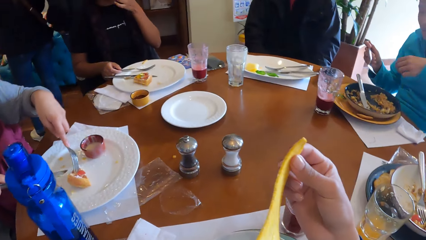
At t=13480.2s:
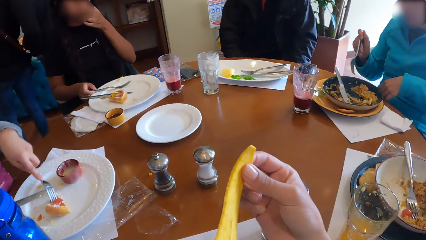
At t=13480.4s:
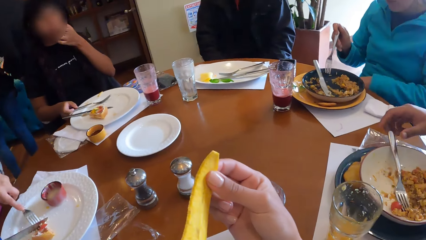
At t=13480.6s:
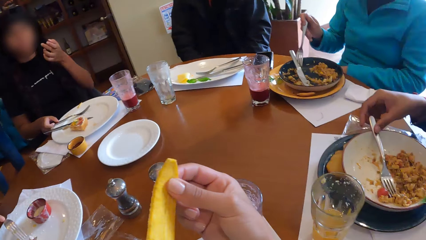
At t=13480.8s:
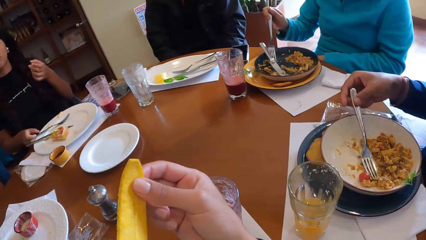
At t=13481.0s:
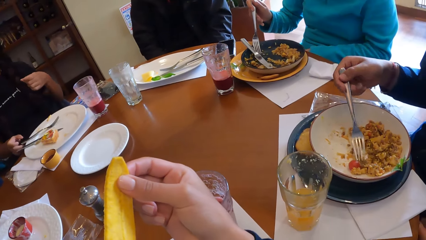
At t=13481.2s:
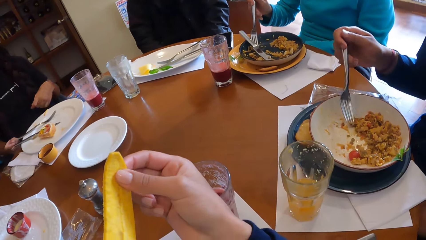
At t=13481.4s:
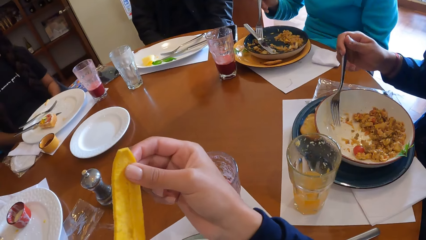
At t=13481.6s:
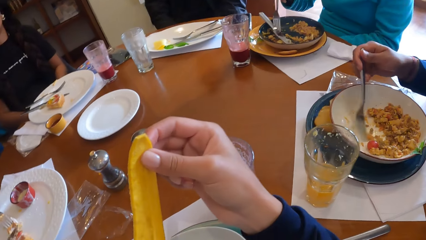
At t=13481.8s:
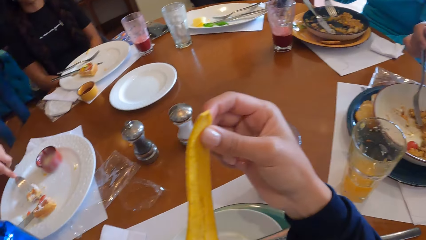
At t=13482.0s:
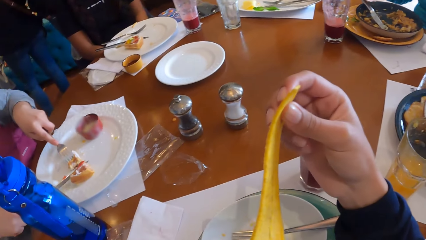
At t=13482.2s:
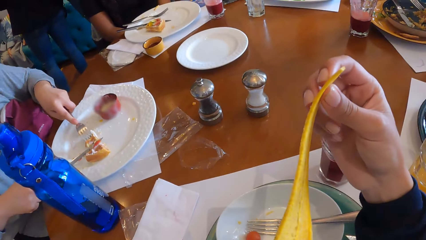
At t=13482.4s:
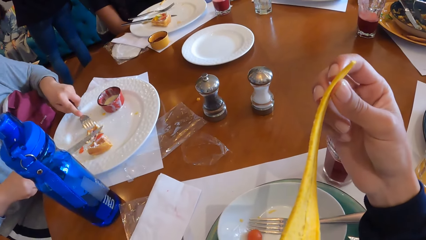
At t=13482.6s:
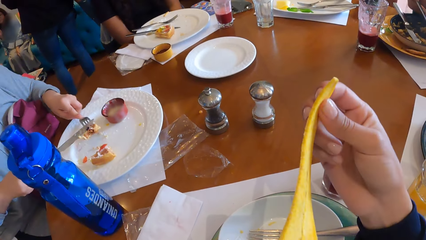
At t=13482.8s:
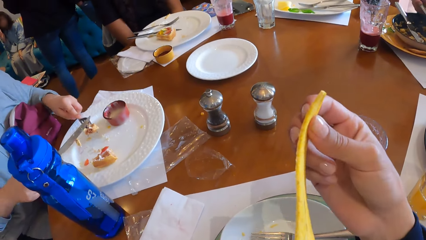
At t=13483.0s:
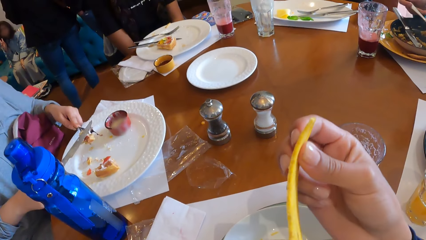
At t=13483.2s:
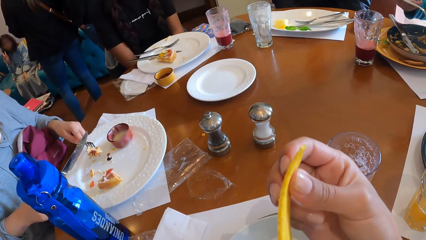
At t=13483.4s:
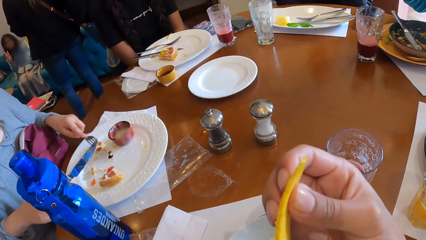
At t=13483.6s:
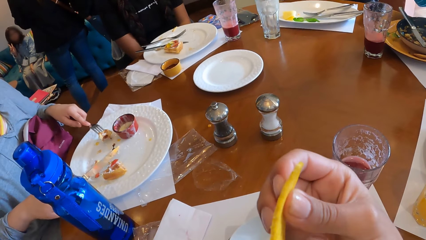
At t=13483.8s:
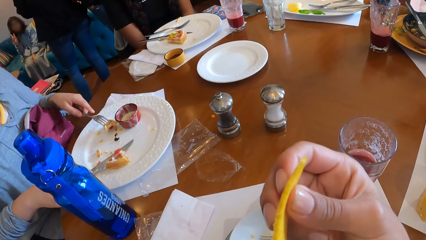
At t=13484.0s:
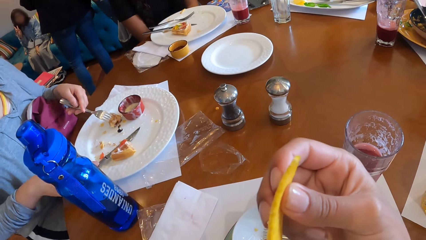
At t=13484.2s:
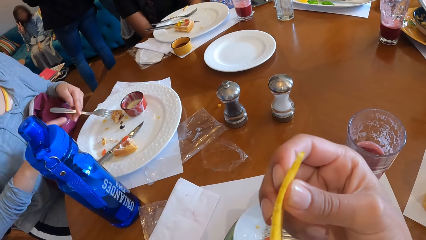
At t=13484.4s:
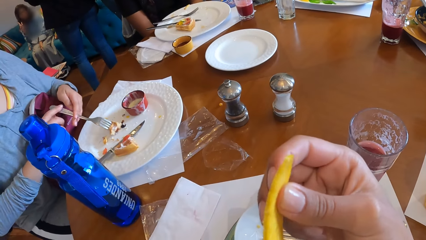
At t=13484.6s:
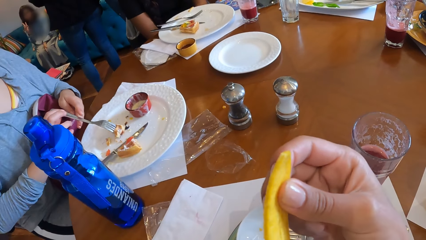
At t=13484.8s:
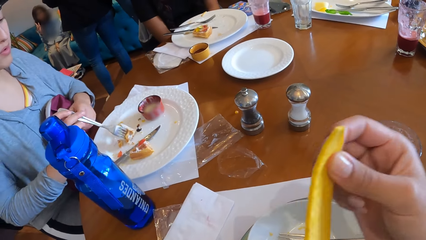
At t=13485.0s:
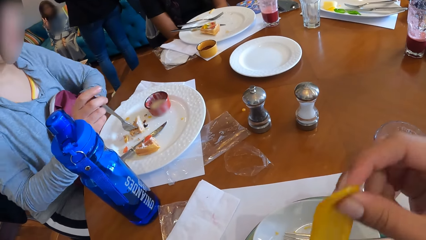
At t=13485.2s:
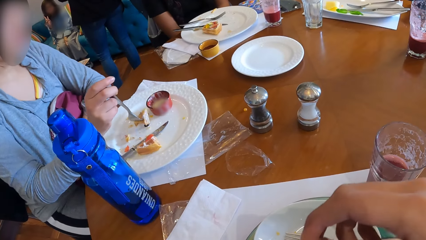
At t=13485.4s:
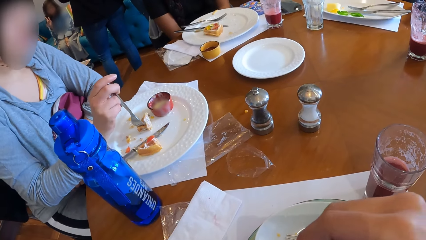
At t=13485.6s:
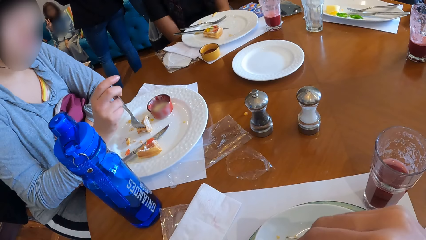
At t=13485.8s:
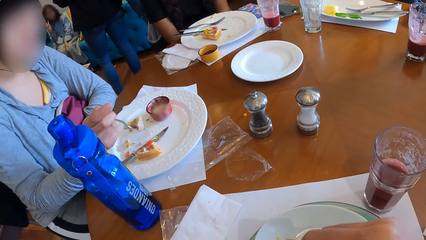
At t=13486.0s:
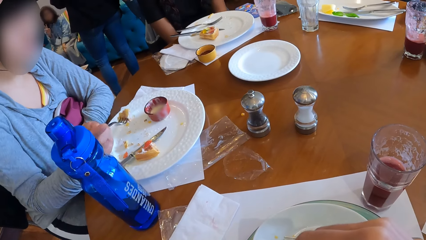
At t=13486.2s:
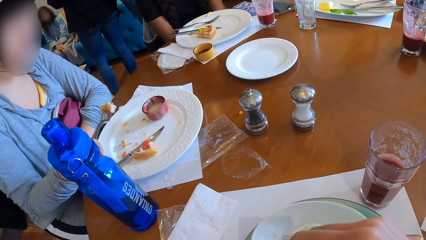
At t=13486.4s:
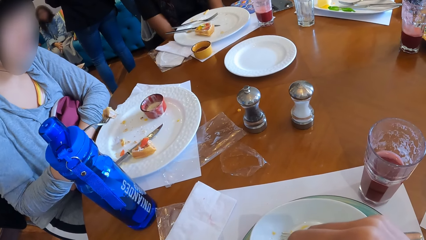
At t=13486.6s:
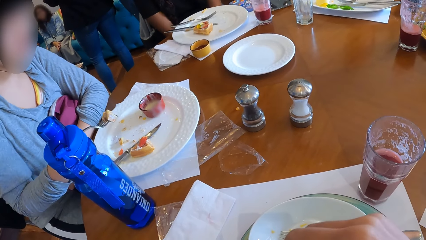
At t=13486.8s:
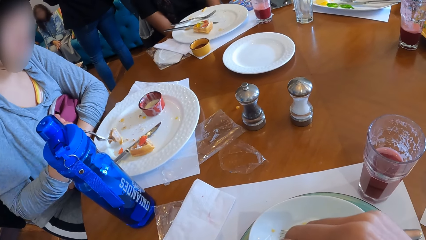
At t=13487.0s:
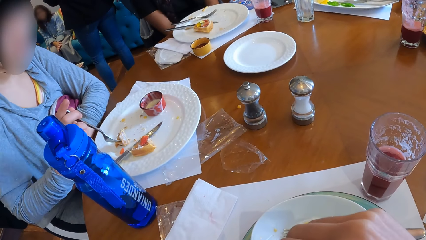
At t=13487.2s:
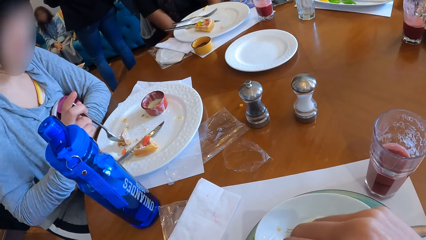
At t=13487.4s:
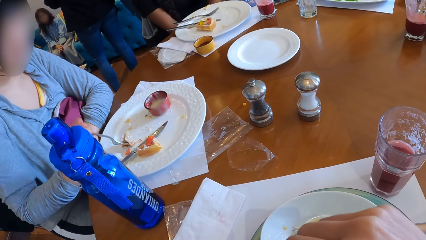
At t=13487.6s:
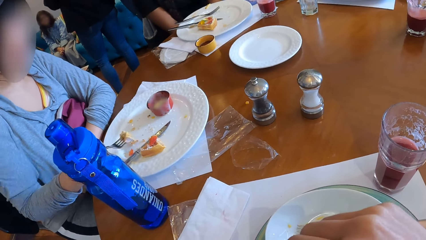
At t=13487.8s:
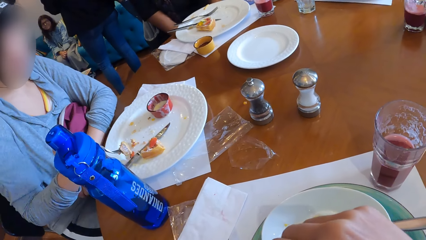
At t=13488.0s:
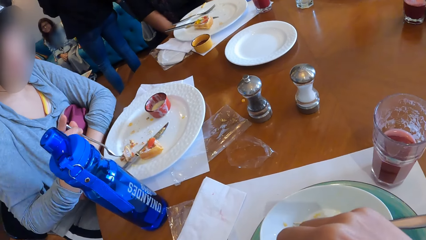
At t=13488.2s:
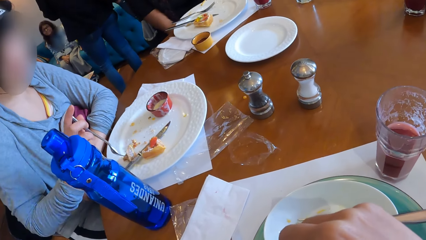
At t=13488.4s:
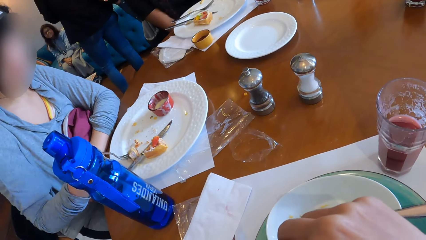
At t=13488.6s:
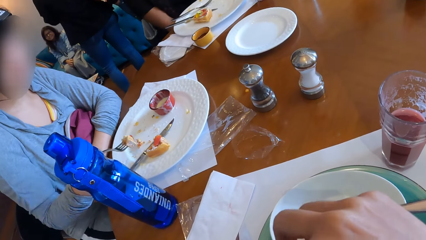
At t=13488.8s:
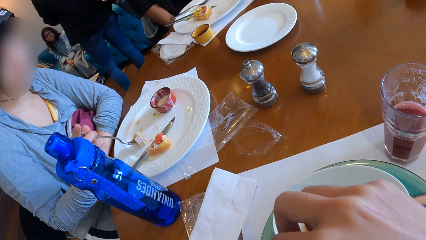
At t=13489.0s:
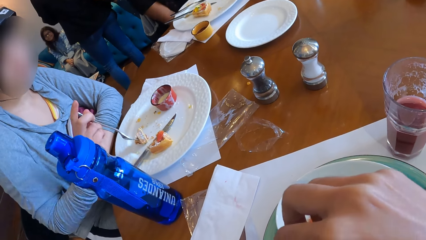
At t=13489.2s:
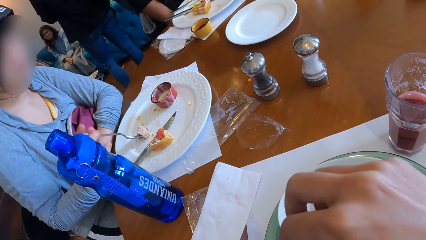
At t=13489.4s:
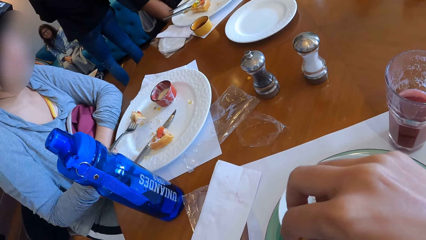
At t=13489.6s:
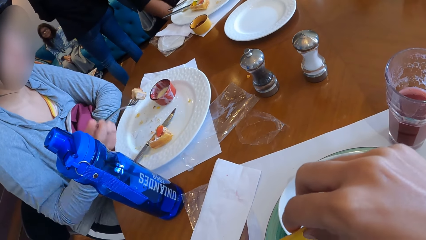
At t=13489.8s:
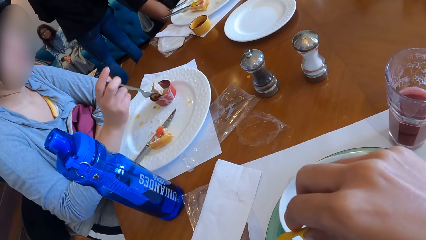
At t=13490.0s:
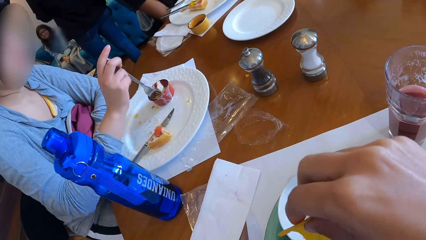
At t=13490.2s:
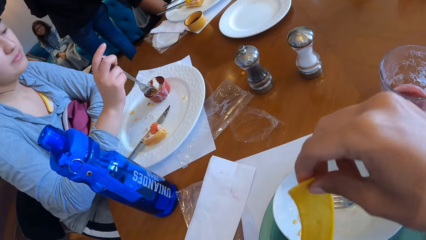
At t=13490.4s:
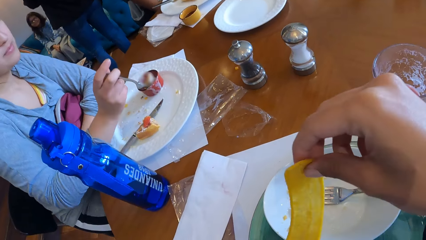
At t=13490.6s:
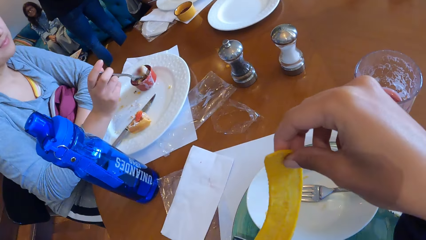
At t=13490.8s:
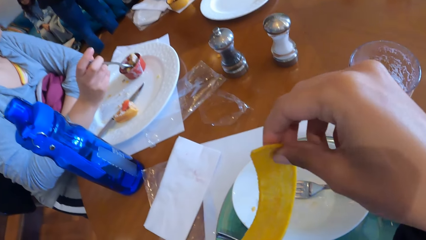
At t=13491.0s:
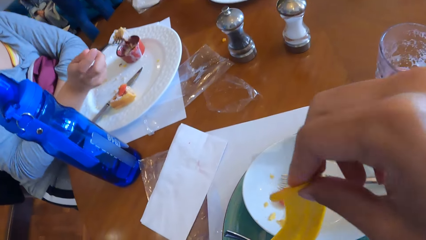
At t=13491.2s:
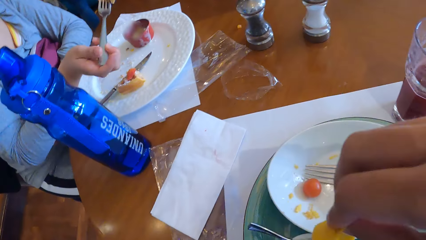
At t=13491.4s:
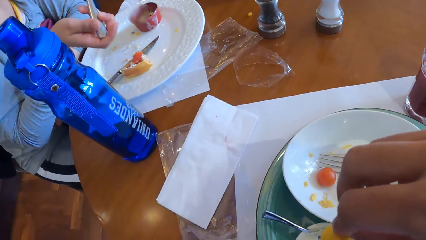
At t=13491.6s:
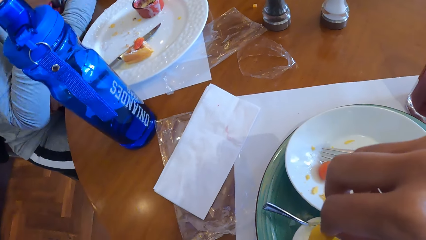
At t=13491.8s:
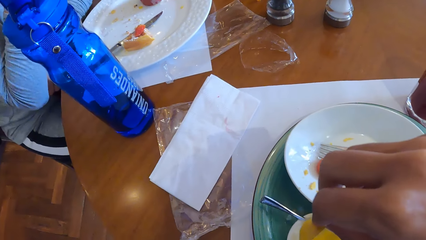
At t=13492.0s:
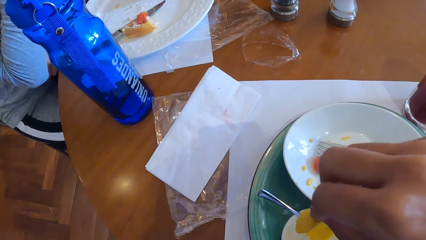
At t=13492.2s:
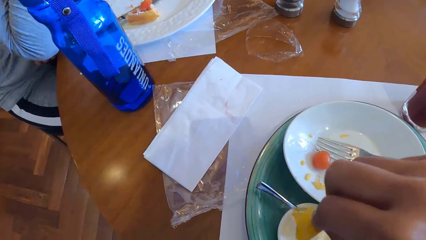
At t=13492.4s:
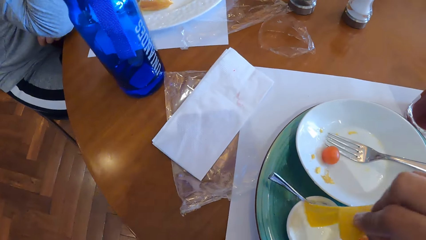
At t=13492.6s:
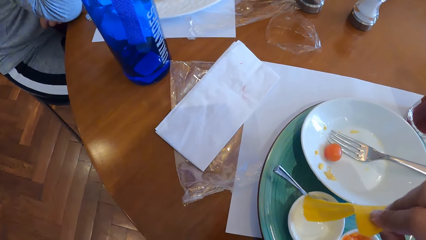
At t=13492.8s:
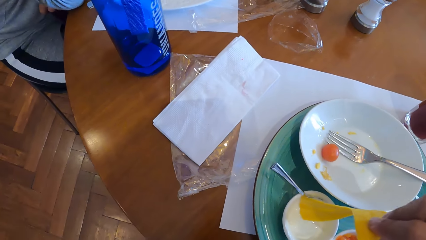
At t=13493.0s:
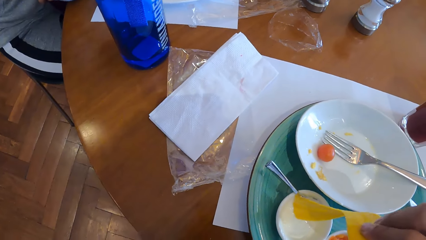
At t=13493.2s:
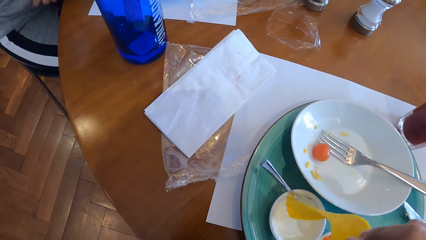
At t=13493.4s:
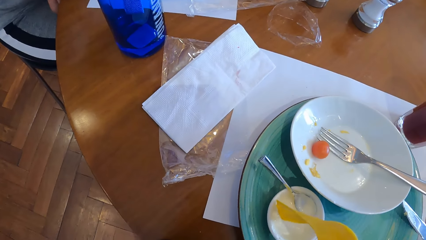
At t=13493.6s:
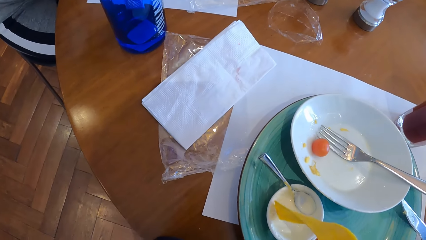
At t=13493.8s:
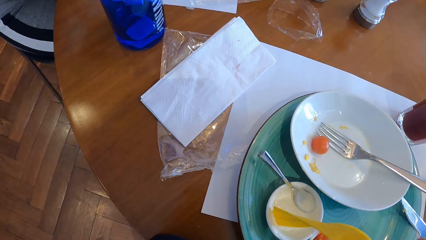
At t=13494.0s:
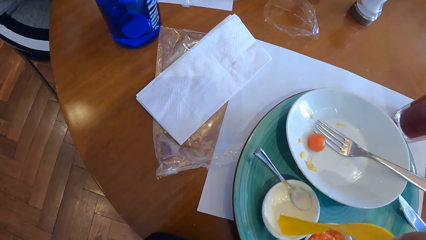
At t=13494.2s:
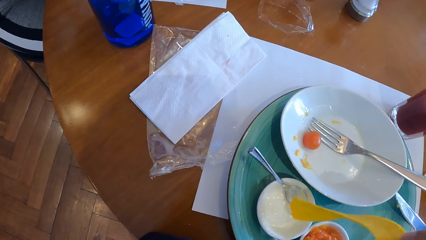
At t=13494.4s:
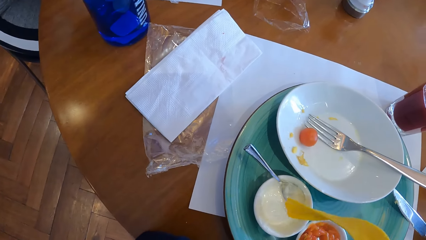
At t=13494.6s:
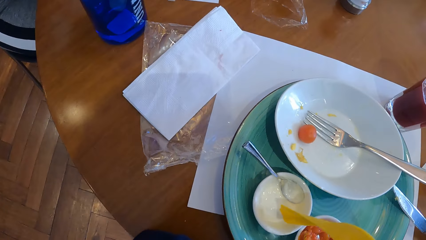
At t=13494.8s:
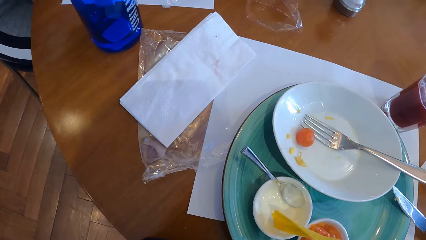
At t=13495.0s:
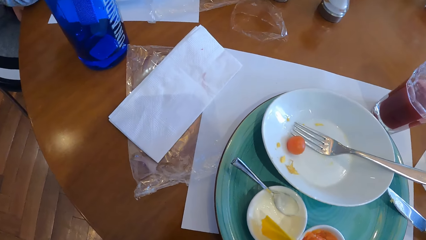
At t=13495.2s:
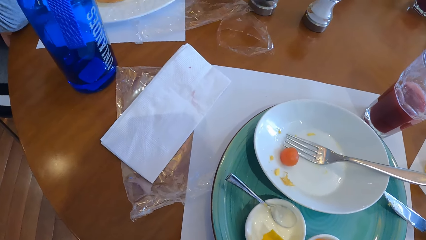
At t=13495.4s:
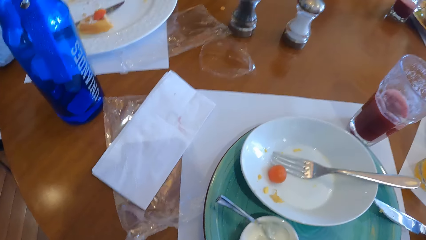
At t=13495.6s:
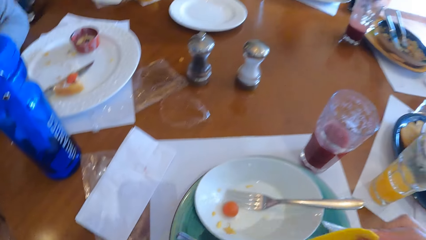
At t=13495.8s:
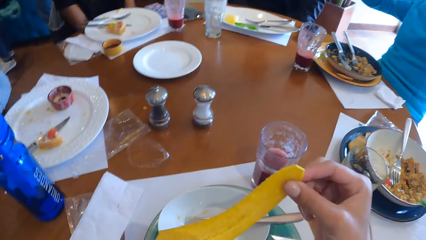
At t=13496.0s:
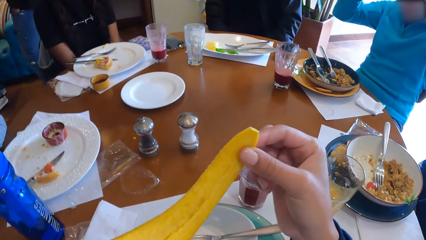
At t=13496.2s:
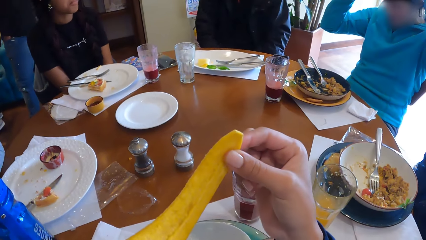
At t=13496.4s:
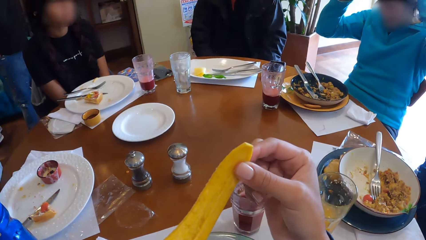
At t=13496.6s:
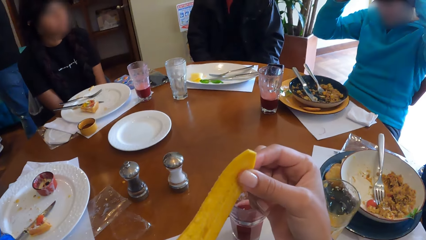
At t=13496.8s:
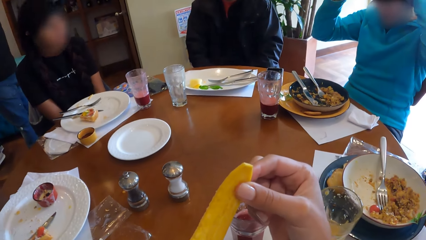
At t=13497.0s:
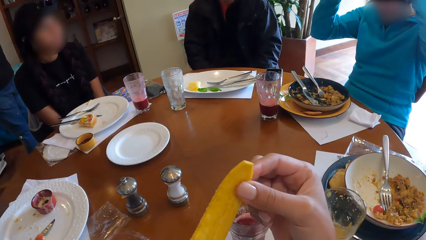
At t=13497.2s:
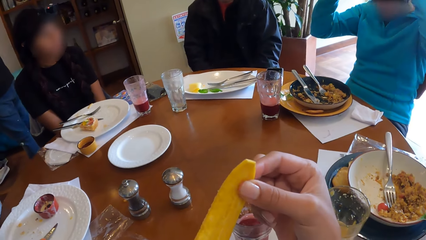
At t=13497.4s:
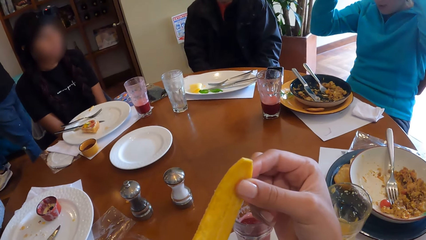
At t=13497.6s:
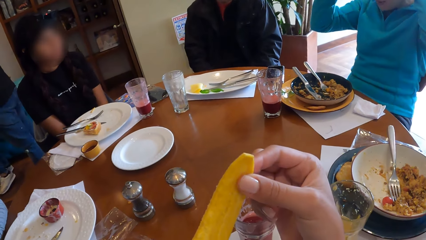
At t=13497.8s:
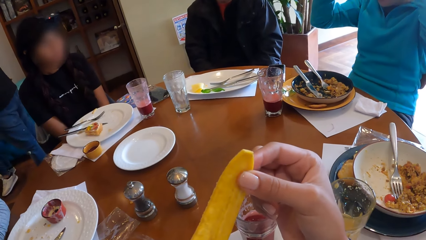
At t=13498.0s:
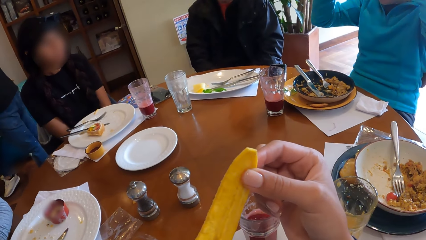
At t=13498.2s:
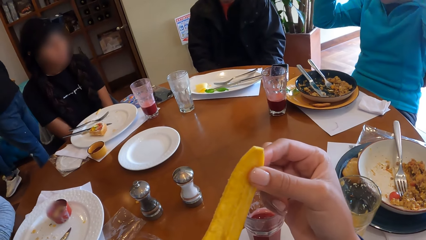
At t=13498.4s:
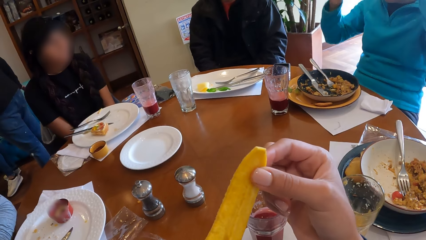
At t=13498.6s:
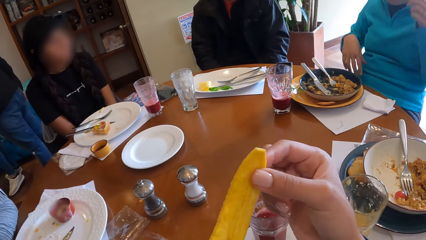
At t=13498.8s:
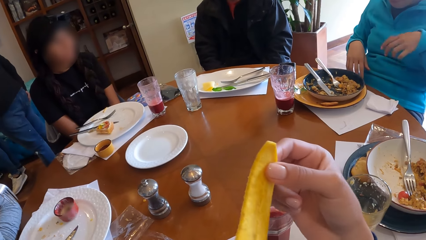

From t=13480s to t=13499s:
A woman picks up a snack from the plate with the fork in her left hand. Another woman touches the fork with her left hand. The camera wearer licks something. A man picks up the fork from the plate with his right hand. A third woman touches the fork on the plate with her right hand. The man picks food from the plate with the fork in his right hand. The first woman holds the snack from the plate with the fork in her left hand, places the knife on the plate with her right hand, passes the fork to her right hand, and picks crunches from the plate with the fork in her right hand. The camera wearer scoops something. The first woman dips the fork in her right hand into the bowl of cream. The camera wearer dips the snacks in his right hand into the bowl of cream. He licks something. The second woman touches her hair with both hands.
